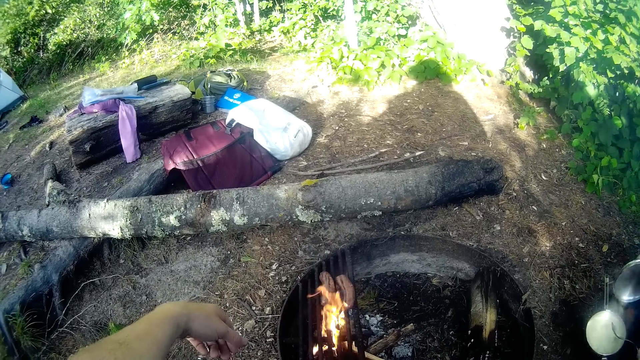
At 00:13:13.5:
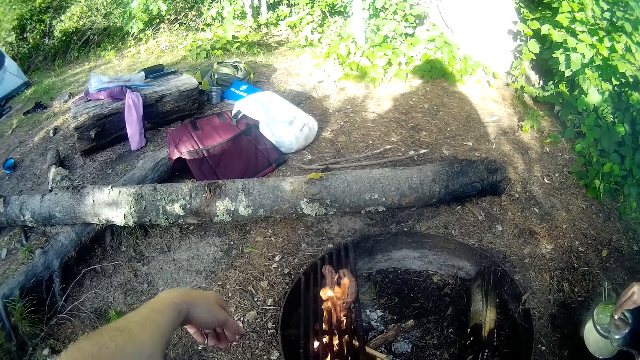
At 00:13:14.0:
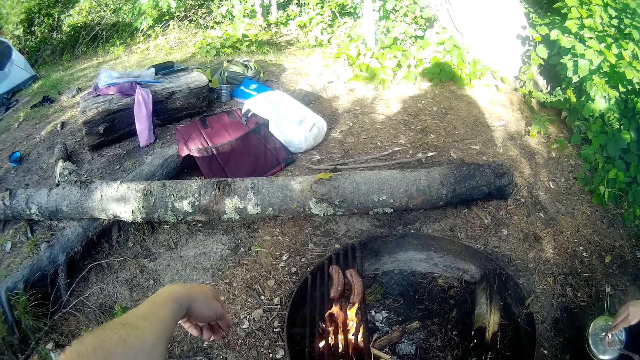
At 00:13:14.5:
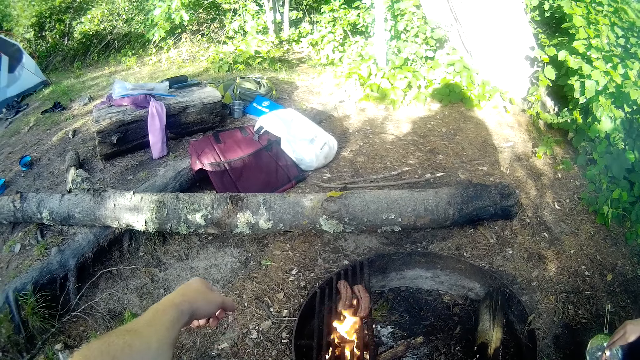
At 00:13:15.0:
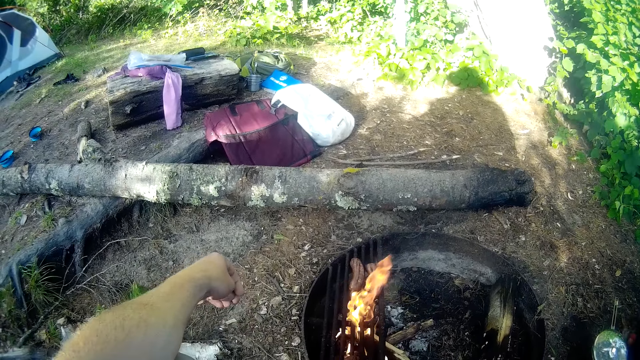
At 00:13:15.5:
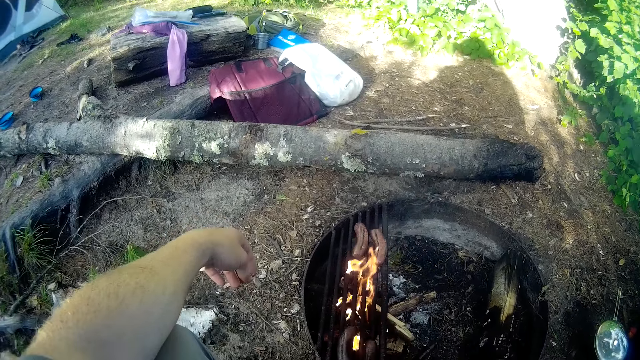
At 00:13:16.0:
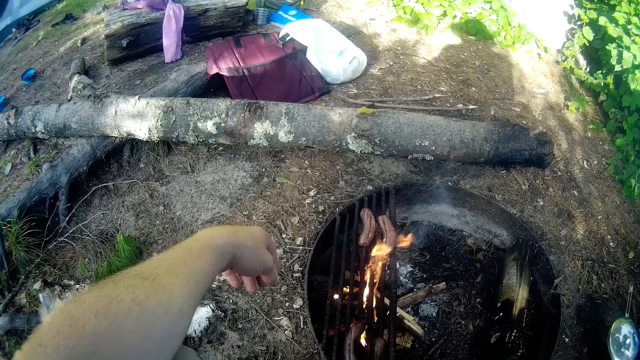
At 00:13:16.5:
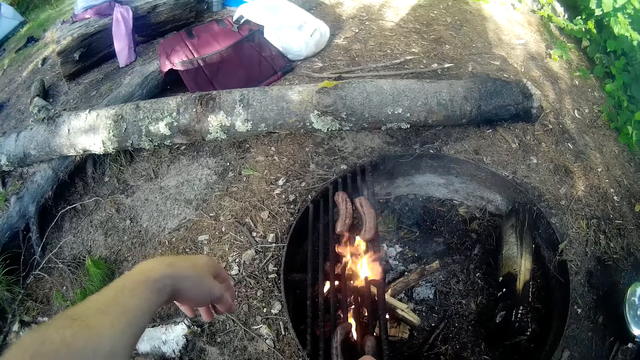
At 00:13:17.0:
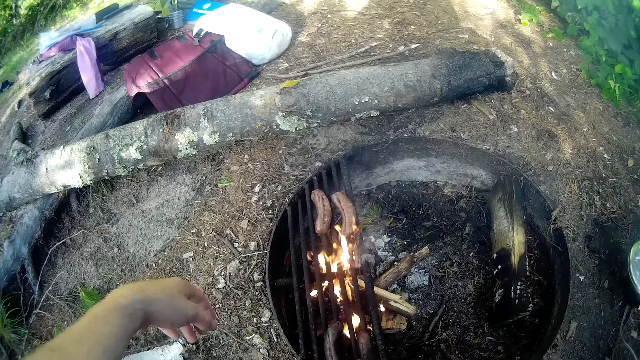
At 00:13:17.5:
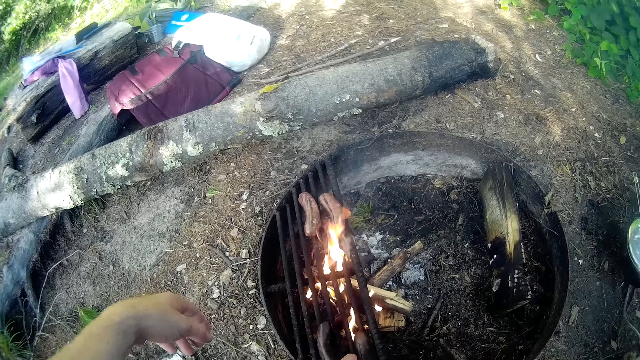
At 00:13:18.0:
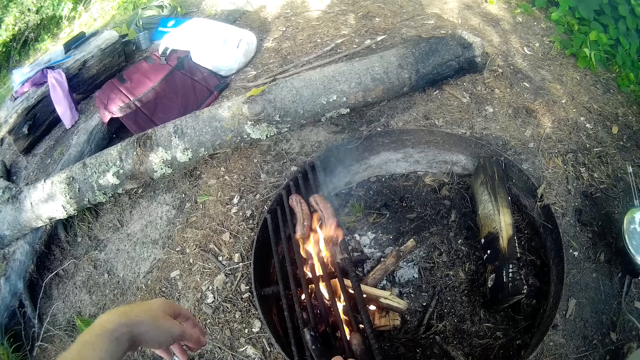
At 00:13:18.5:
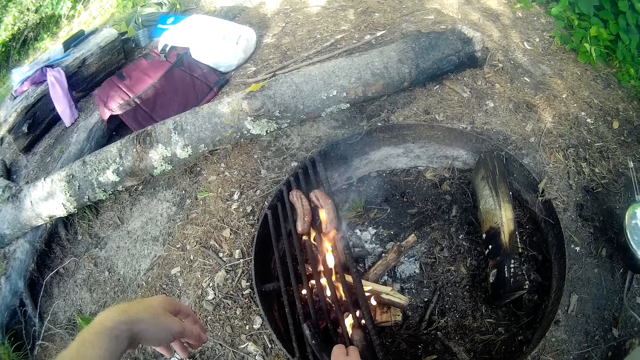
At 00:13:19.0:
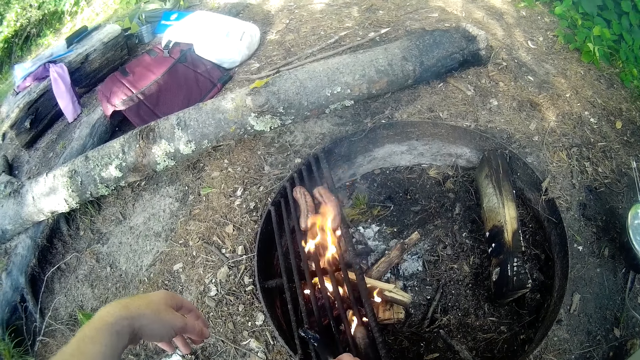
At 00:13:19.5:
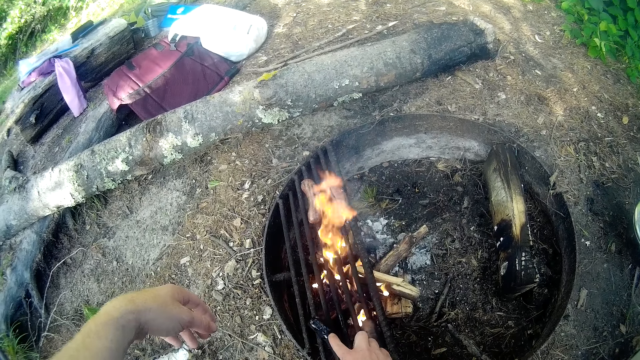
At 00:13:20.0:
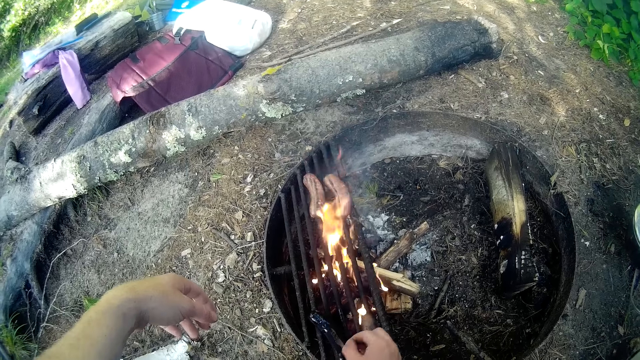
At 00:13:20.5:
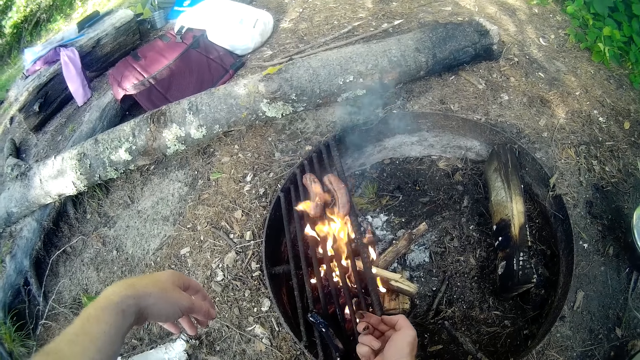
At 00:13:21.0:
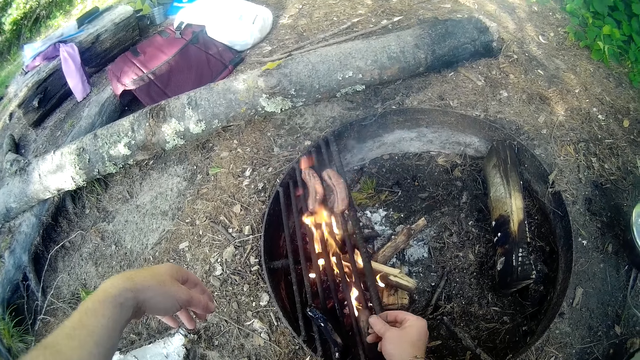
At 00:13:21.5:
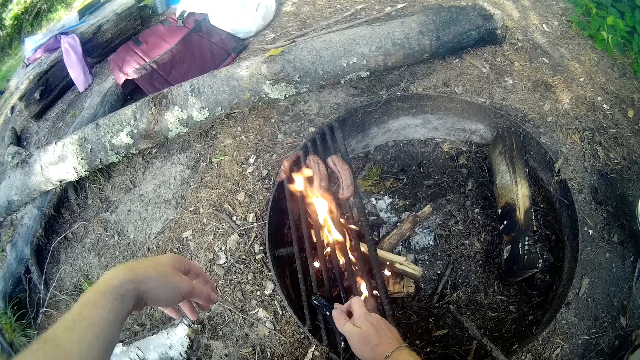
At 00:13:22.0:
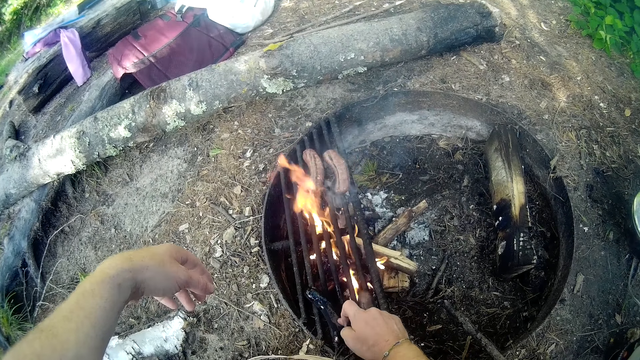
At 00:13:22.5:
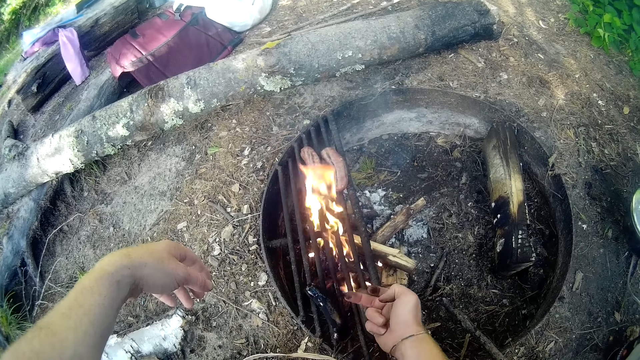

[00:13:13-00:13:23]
The camera wearer stares at the roasted something. A person covers the cooking pot. The camera wearer stares at the roasted something. They touch the second sausage on the fire.

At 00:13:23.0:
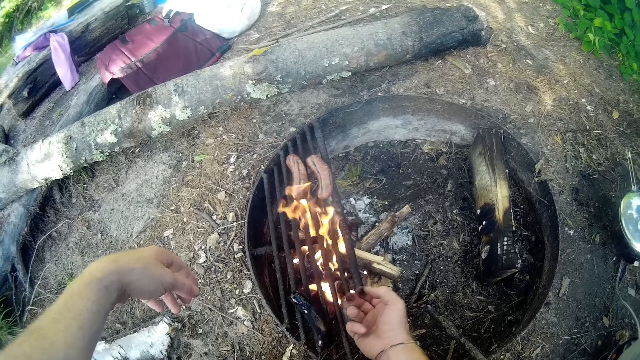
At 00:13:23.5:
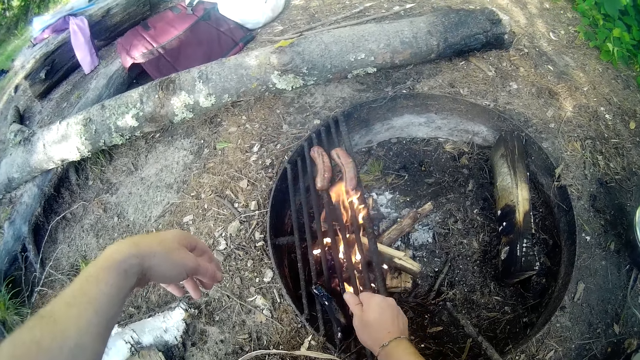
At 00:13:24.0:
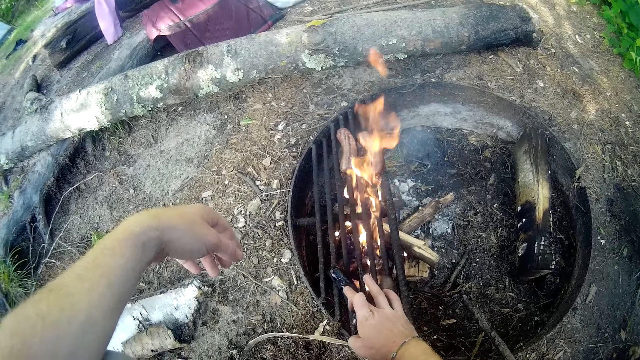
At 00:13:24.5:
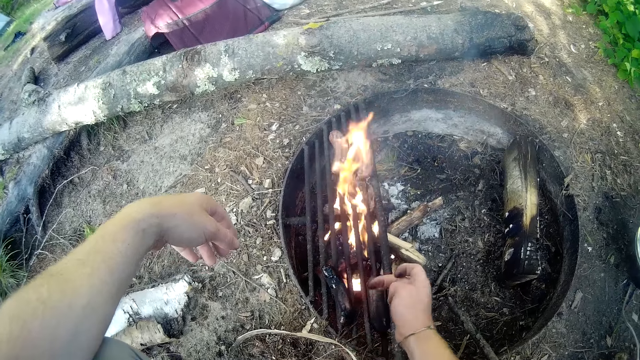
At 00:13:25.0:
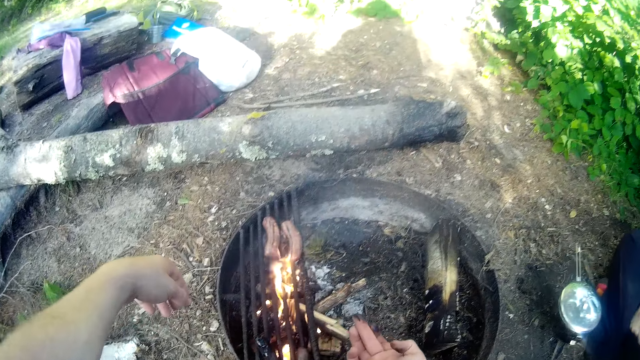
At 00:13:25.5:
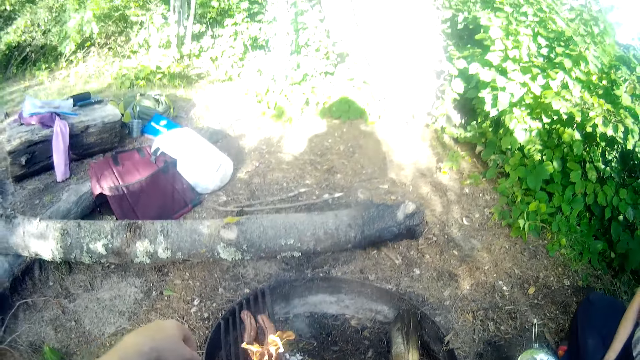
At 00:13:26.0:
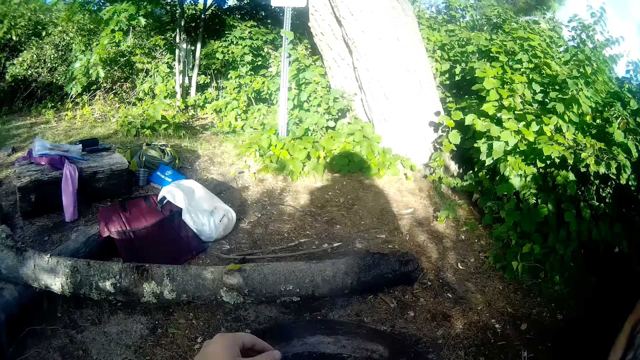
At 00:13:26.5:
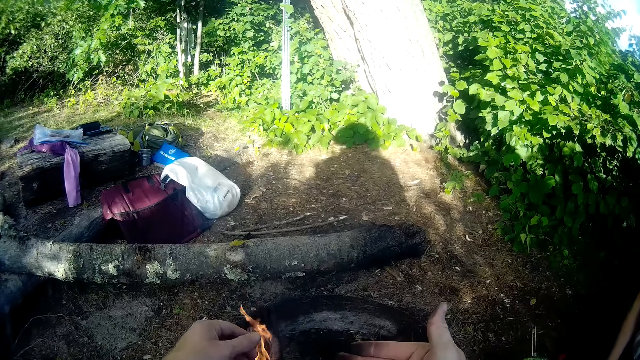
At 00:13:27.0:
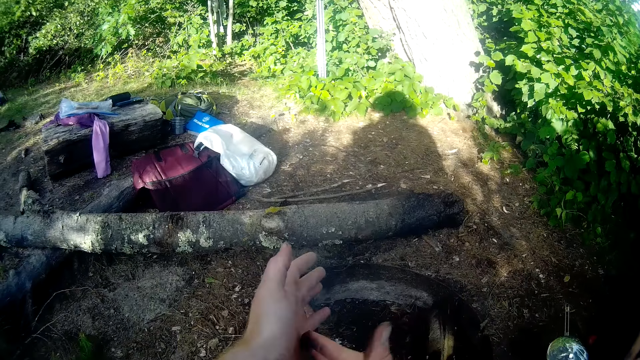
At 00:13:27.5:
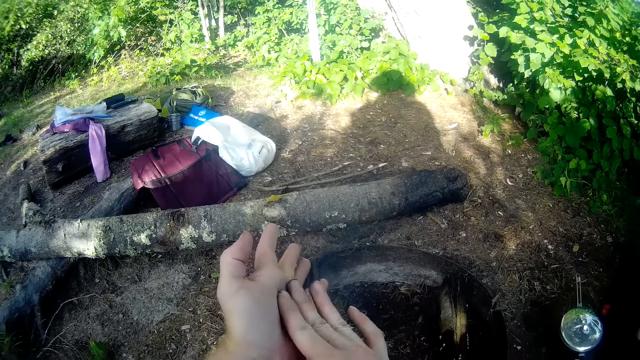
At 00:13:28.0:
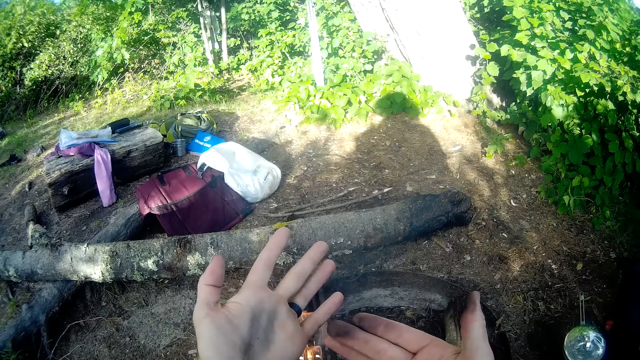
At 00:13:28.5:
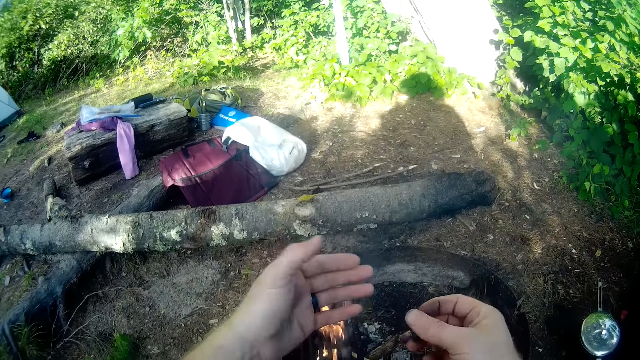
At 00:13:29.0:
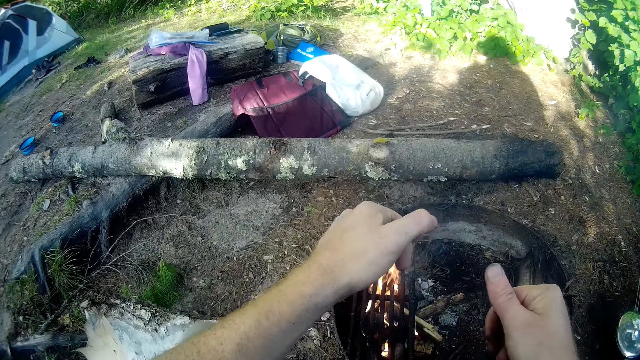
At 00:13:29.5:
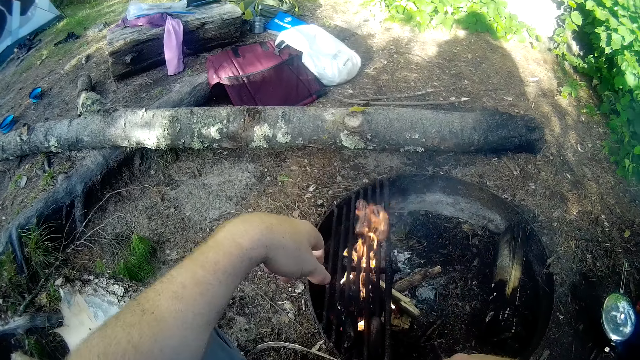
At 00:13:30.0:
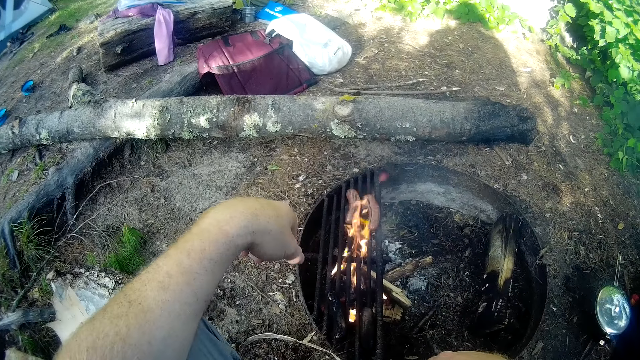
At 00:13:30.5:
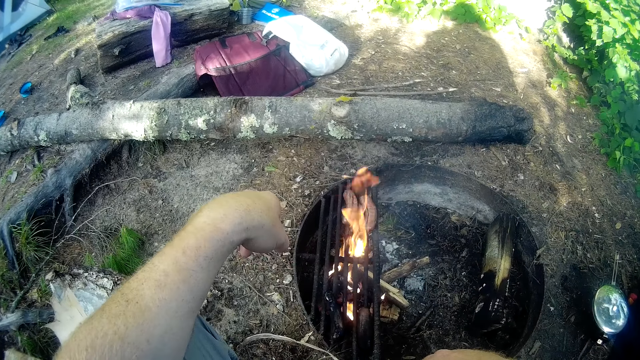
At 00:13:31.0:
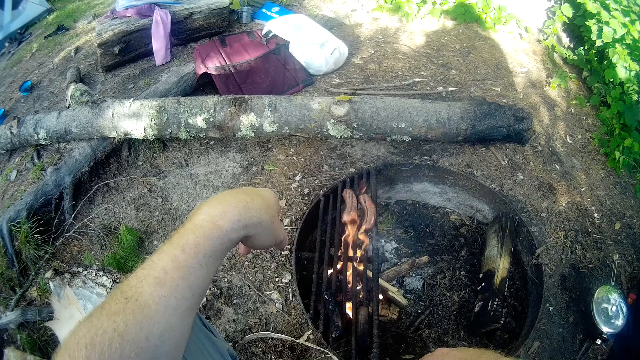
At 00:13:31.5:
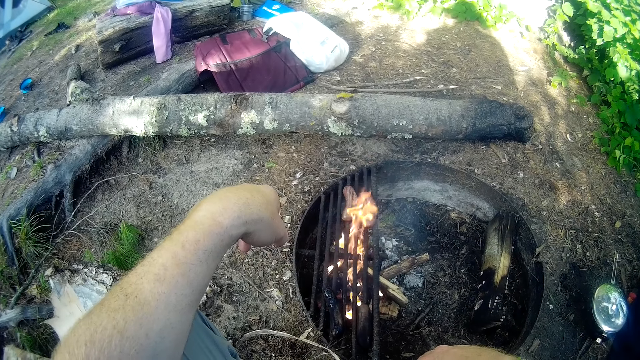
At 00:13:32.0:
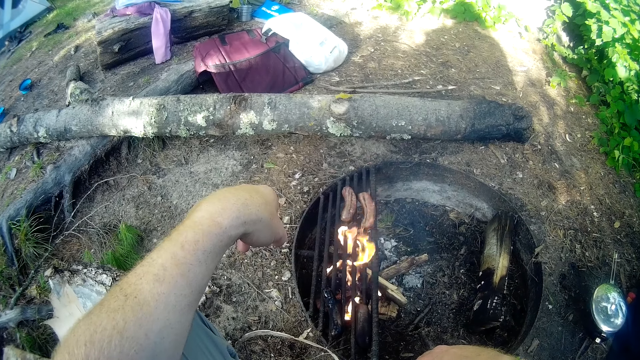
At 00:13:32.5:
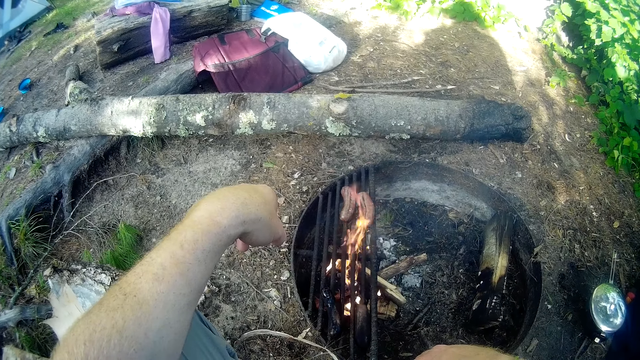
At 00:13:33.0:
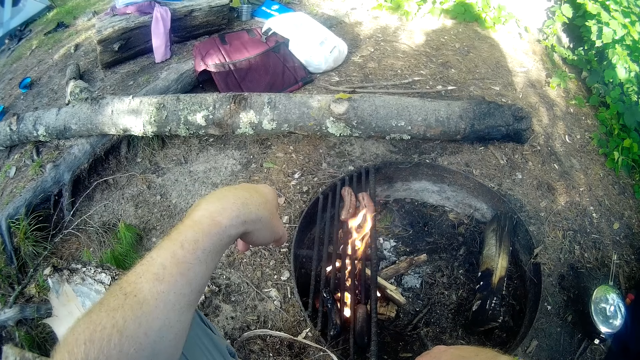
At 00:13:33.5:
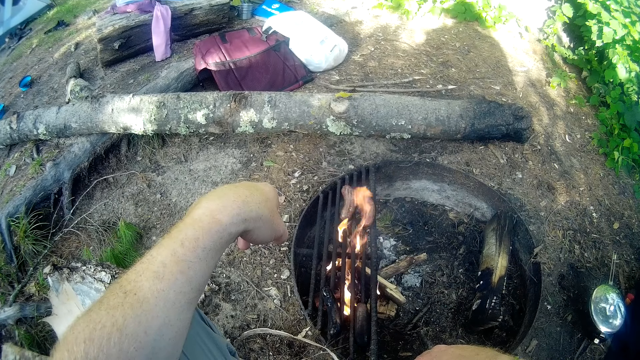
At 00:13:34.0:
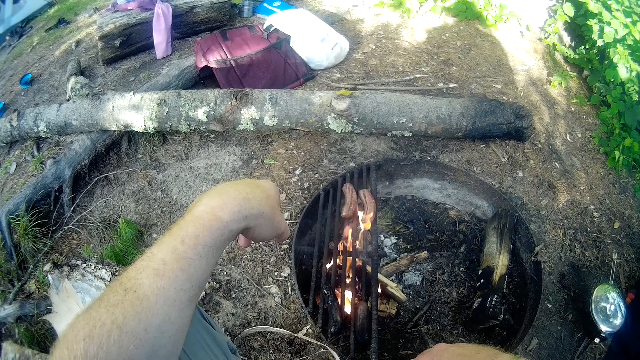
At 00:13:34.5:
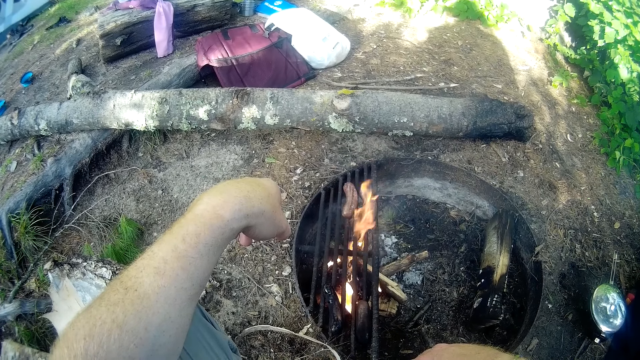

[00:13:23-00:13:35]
The camera wearer looks at the fingers. He looks around the camp site. He rubs his right fingers on his left hand. He stares at the fingers. He stares at the roasted something.
